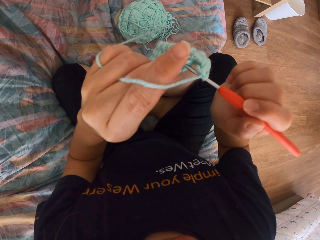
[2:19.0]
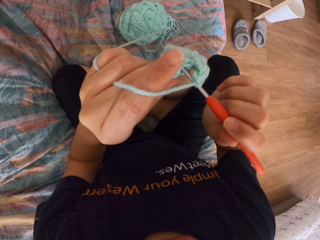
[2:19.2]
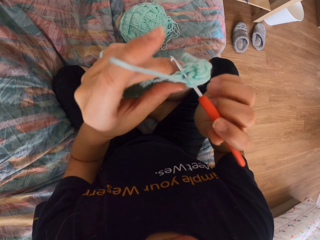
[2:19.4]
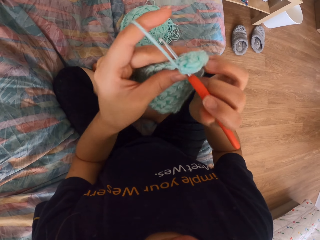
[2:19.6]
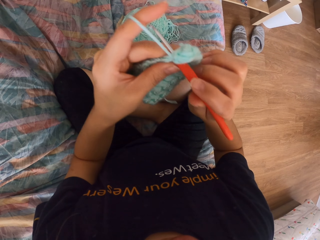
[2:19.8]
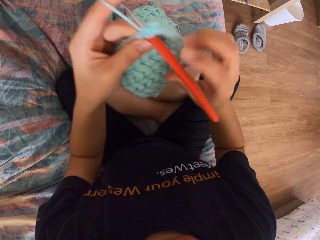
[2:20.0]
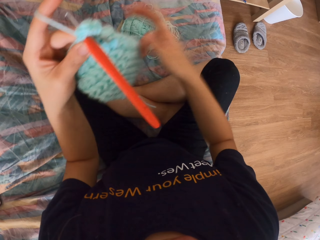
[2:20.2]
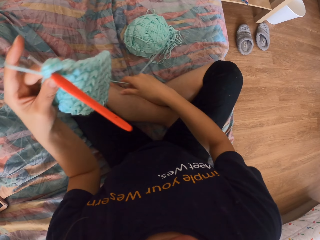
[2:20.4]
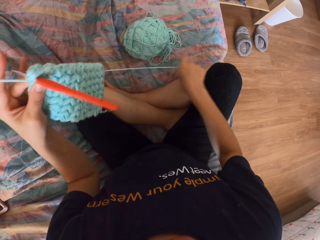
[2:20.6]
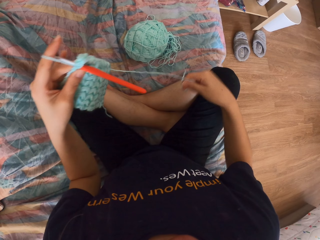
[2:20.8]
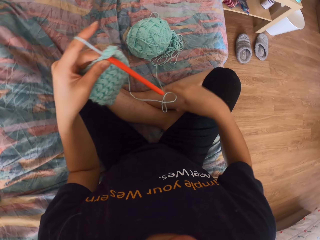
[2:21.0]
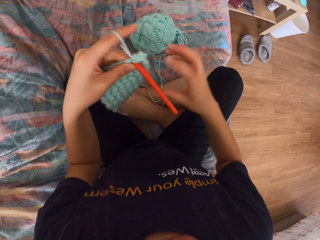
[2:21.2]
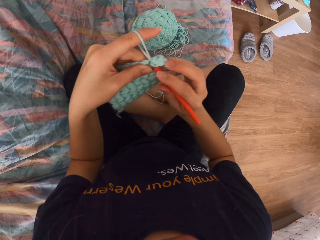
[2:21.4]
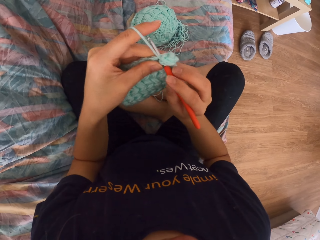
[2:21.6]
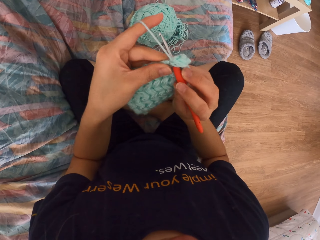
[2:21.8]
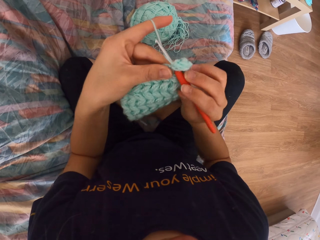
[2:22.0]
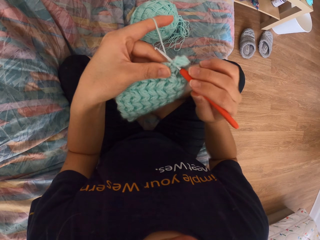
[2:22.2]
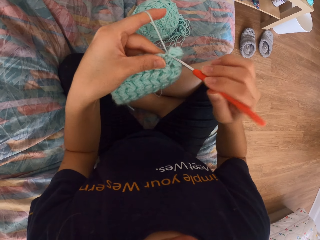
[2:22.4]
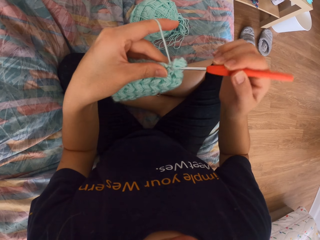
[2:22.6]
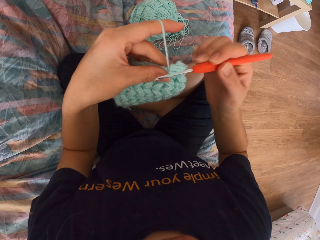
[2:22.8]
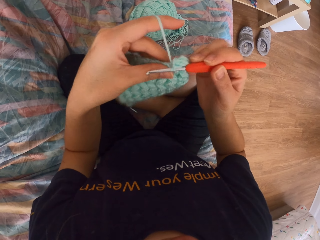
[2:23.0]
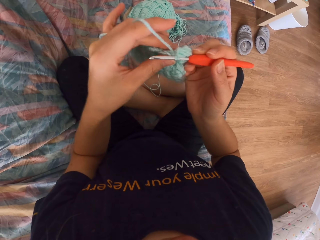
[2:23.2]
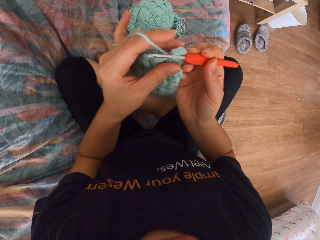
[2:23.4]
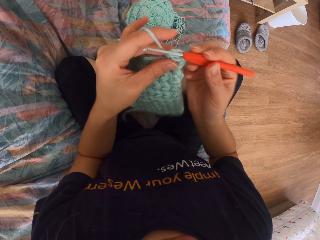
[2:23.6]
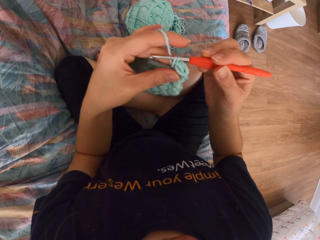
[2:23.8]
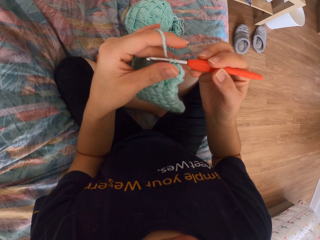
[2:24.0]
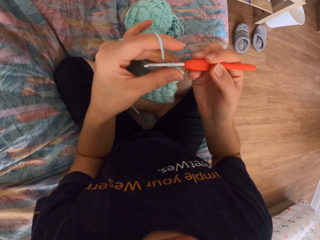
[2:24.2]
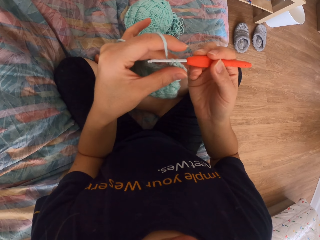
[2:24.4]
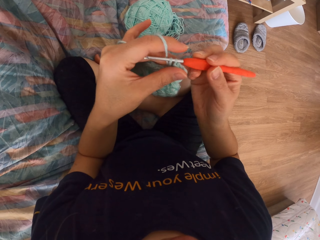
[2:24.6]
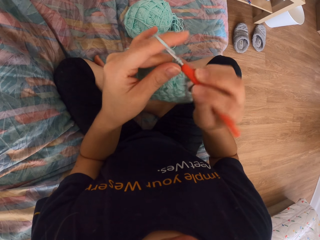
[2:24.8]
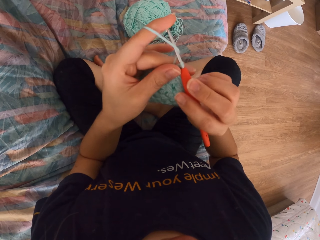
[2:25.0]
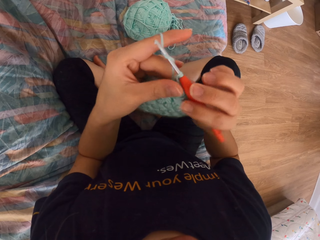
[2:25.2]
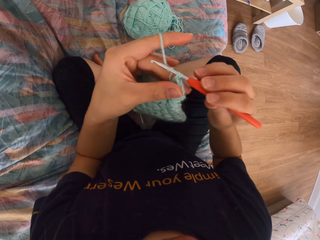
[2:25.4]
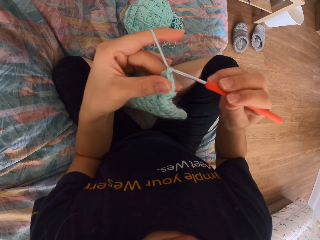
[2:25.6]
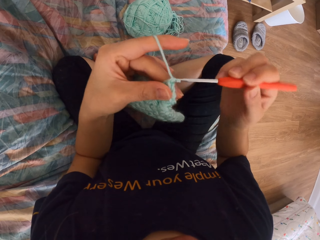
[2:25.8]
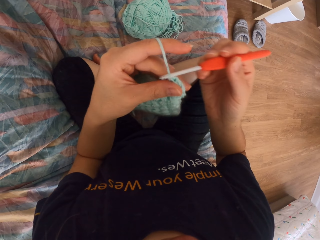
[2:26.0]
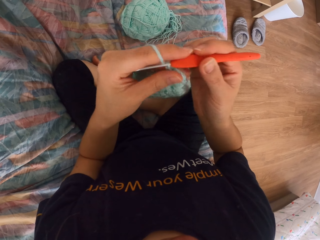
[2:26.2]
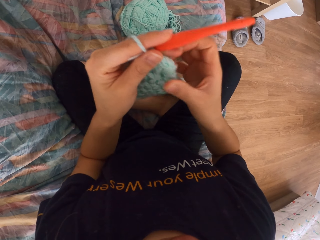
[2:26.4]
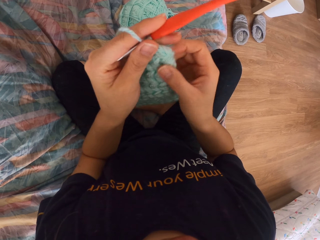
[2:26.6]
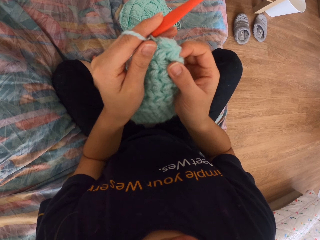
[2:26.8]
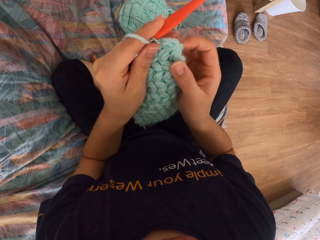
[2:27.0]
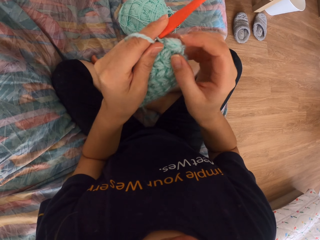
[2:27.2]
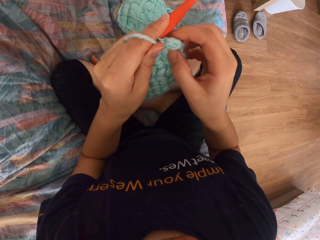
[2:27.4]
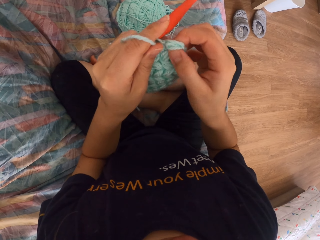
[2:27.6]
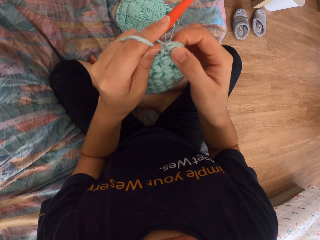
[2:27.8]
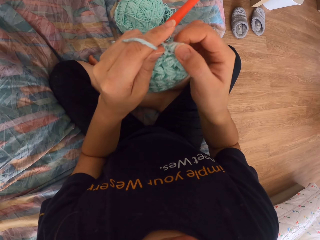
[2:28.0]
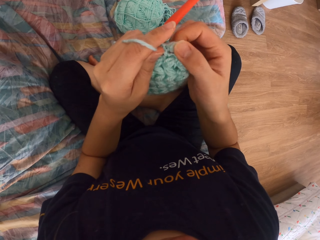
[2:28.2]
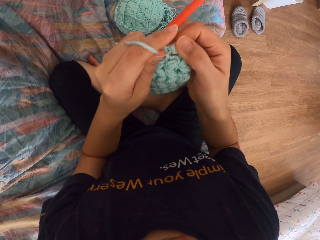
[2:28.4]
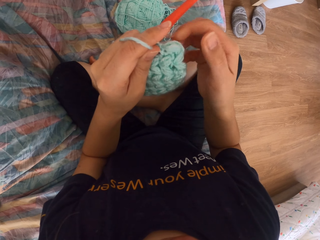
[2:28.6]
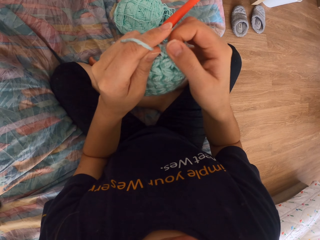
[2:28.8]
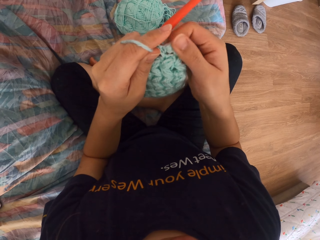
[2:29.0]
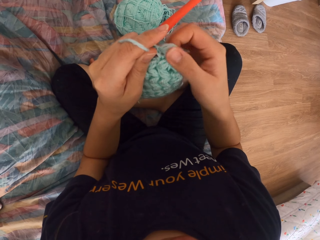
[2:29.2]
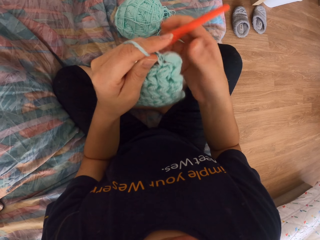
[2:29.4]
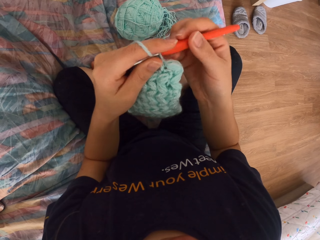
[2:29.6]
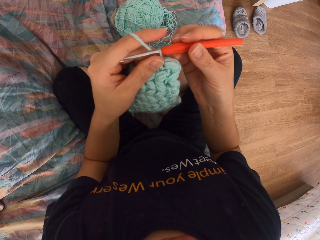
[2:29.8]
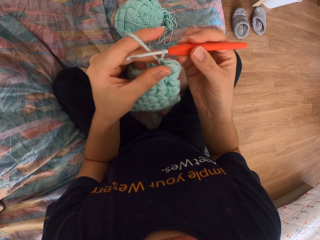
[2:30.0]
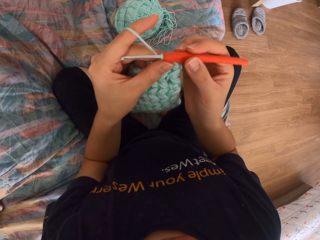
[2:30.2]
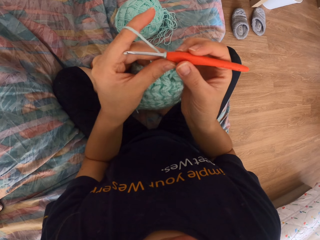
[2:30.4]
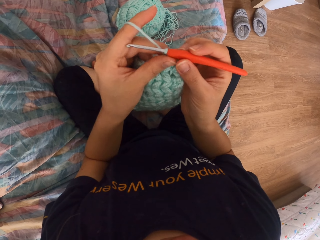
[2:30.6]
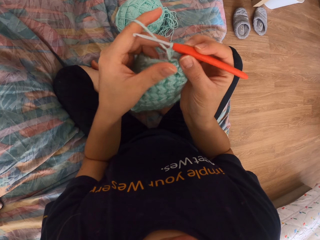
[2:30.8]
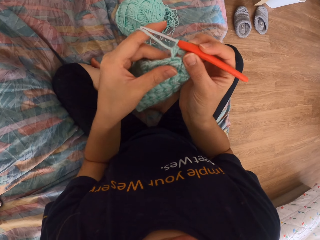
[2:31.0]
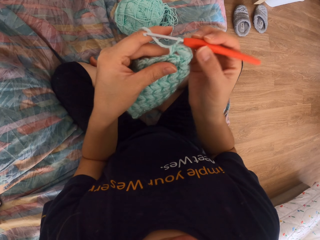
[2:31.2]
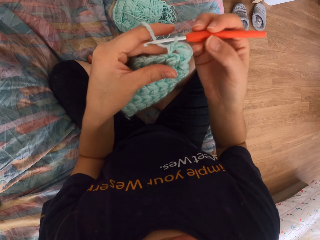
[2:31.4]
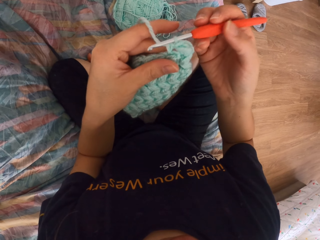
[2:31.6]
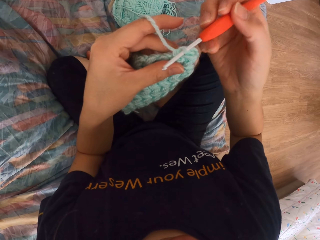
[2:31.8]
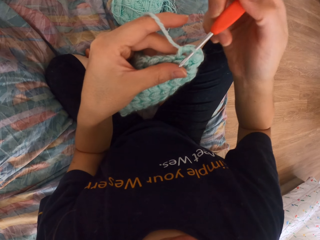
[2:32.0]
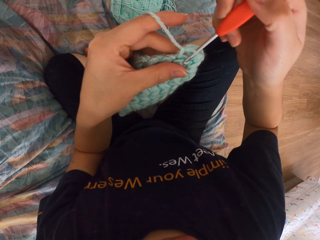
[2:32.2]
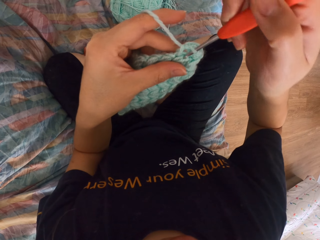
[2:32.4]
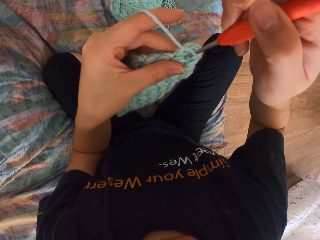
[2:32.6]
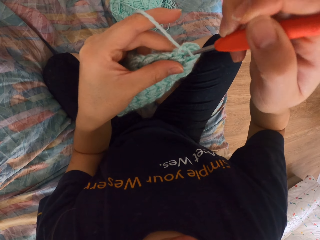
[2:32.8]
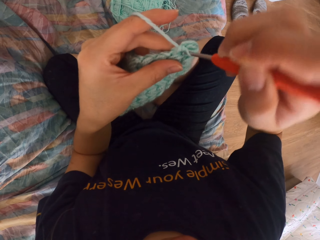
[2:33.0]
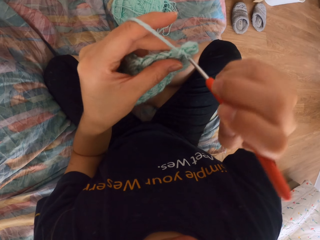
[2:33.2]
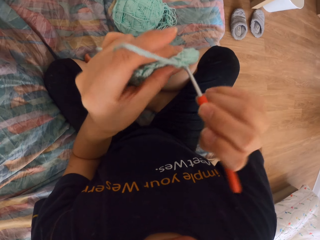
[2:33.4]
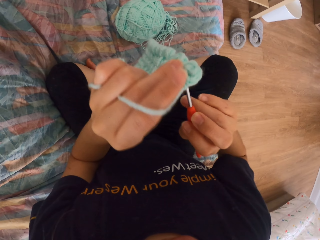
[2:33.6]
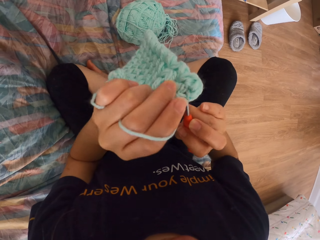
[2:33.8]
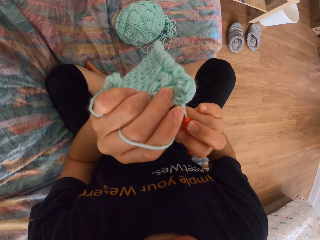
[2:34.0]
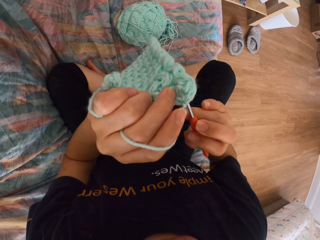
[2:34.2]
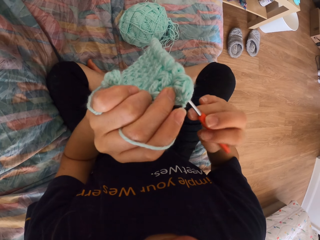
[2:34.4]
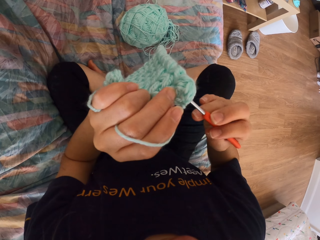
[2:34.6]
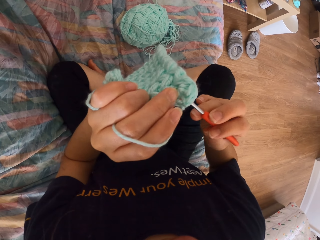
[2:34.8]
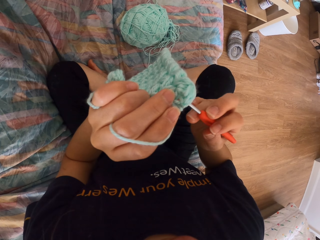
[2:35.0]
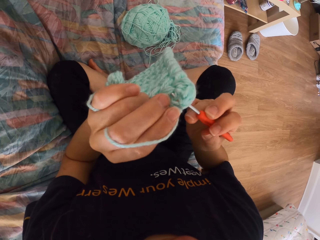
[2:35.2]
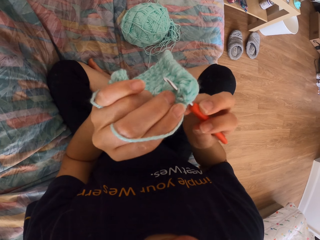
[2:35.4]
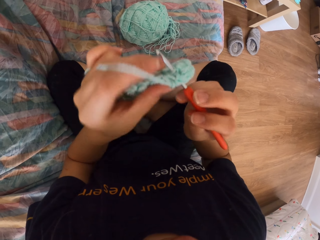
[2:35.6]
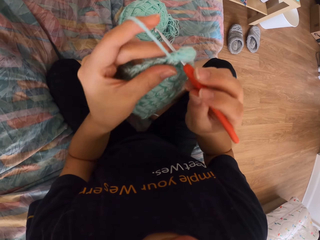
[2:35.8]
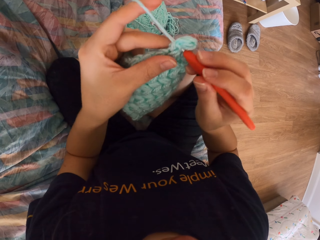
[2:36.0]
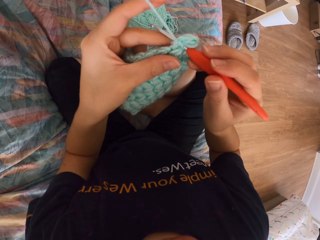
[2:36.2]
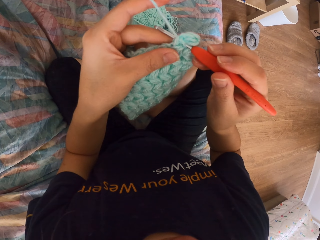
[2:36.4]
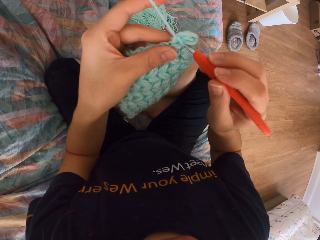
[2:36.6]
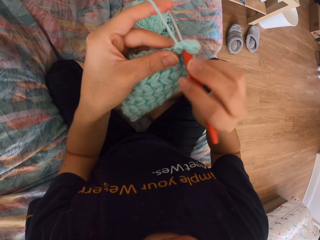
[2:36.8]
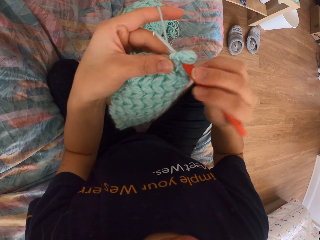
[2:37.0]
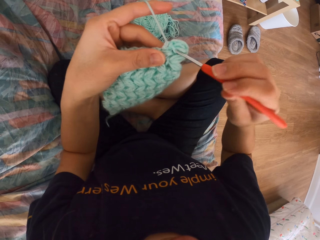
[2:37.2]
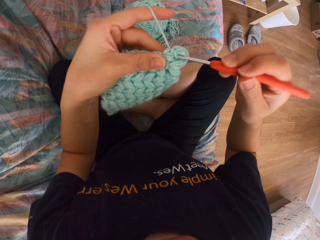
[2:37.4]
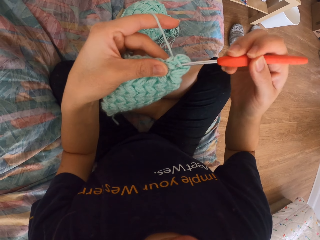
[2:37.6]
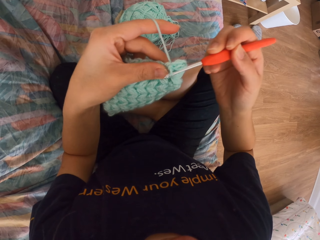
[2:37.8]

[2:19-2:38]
The camera wearer pulls the wool. They straighten the fabric. They knit the fabric.

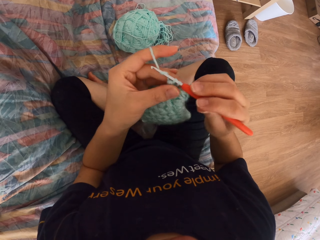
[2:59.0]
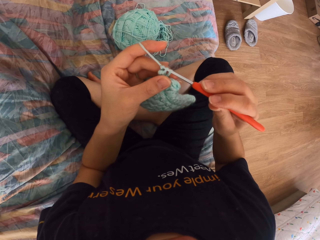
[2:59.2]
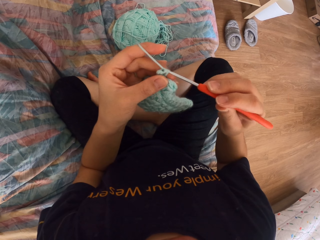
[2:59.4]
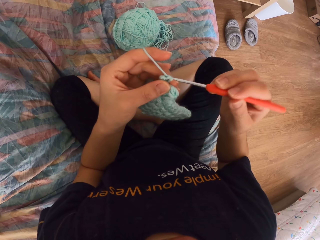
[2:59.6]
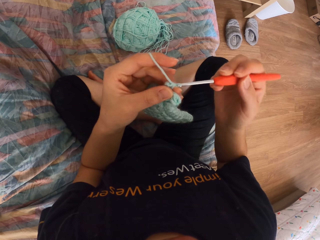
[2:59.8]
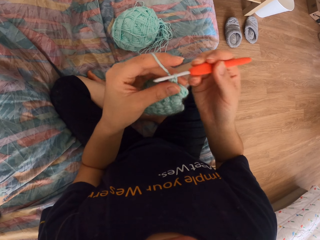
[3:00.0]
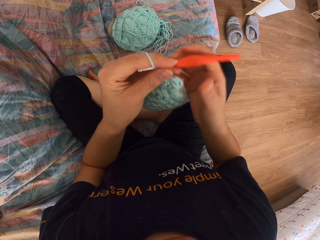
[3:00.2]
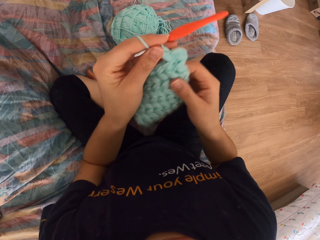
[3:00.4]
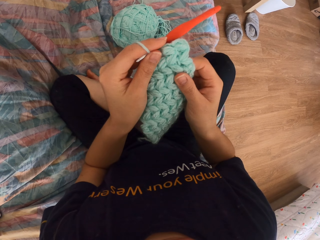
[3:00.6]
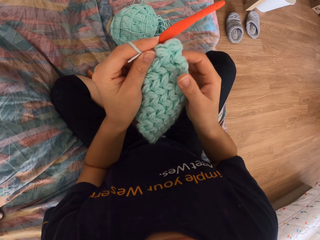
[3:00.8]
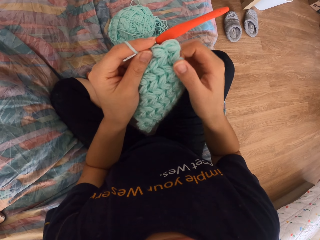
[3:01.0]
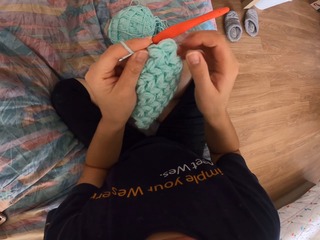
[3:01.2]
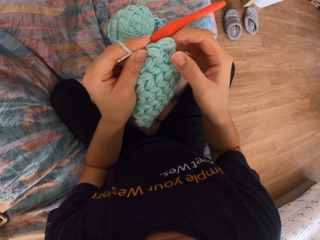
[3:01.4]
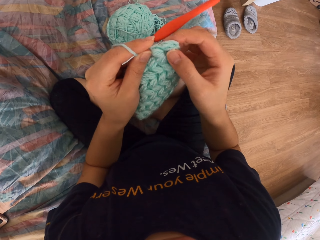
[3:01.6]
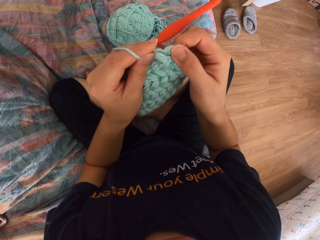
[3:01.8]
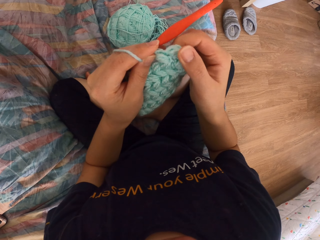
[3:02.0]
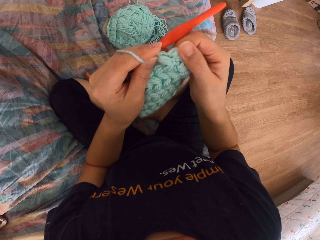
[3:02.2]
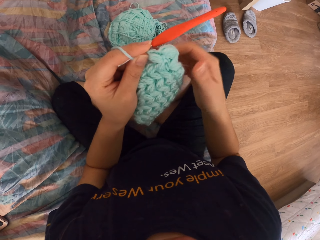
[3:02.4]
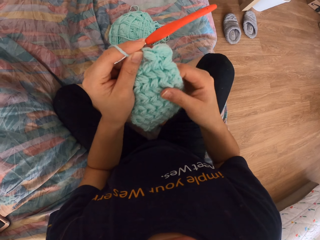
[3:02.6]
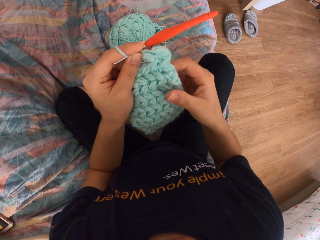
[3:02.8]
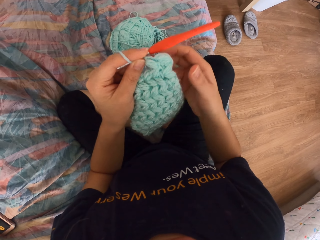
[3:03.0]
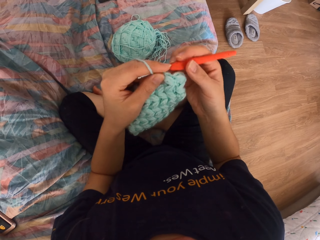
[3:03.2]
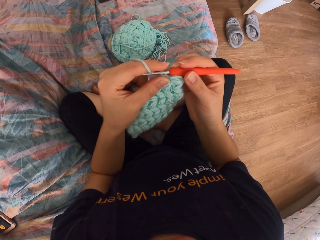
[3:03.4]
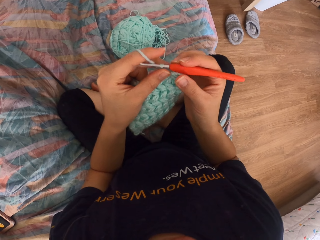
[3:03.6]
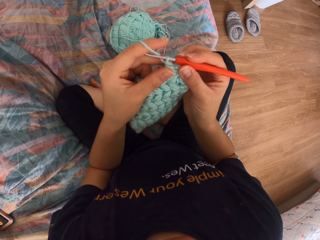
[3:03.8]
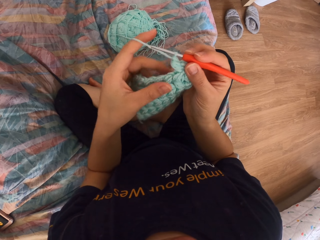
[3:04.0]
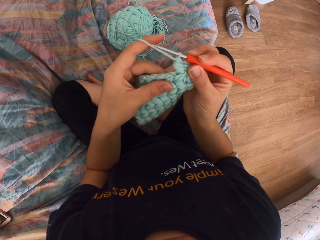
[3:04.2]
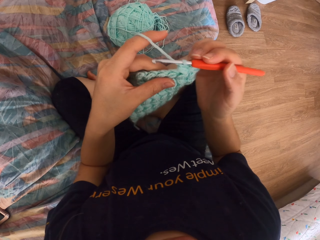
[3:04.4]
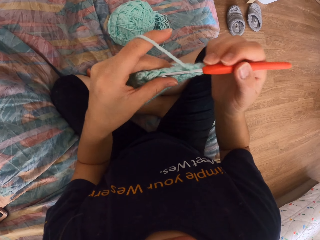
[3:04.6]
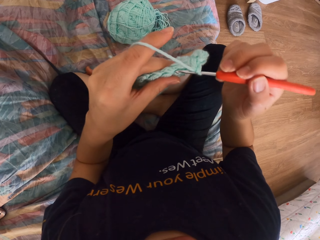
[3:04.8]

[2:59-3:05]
The camera wearer straightens the fabric.
